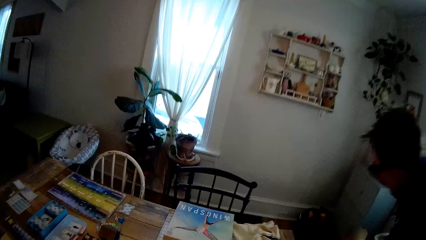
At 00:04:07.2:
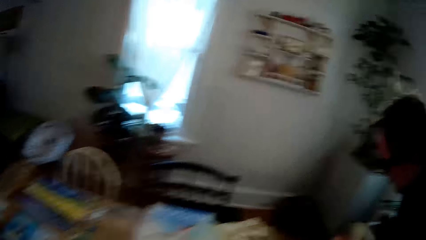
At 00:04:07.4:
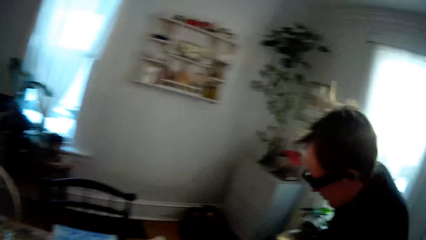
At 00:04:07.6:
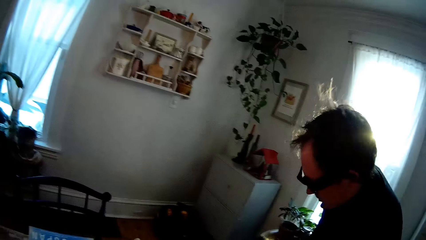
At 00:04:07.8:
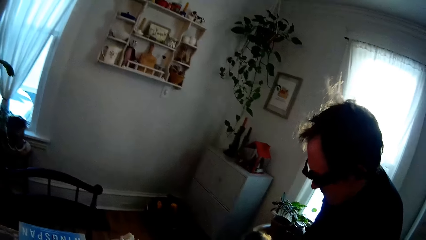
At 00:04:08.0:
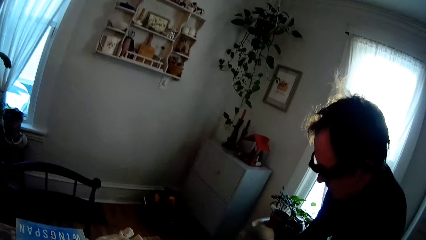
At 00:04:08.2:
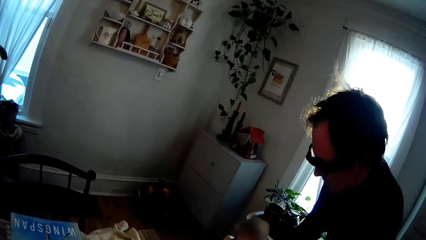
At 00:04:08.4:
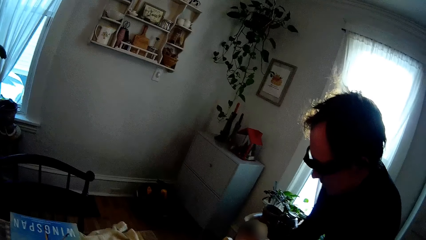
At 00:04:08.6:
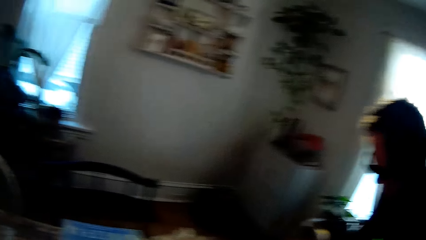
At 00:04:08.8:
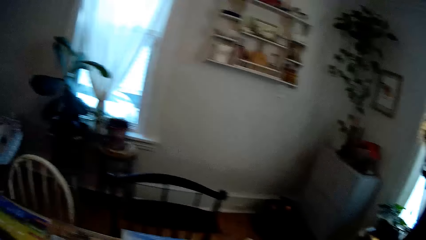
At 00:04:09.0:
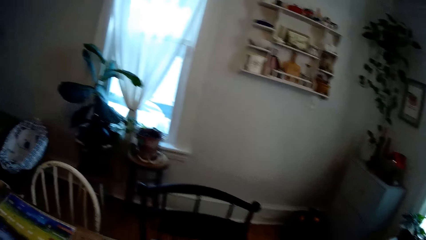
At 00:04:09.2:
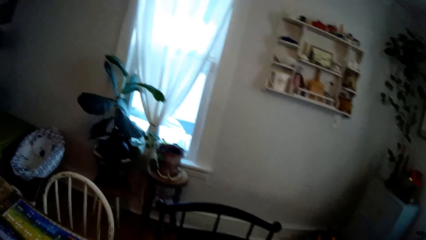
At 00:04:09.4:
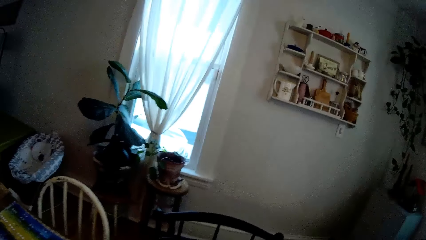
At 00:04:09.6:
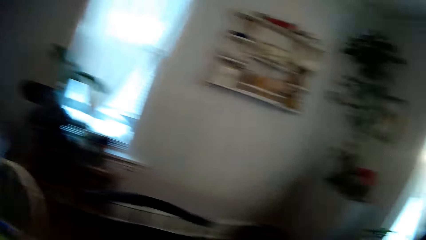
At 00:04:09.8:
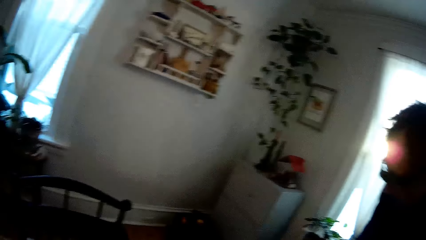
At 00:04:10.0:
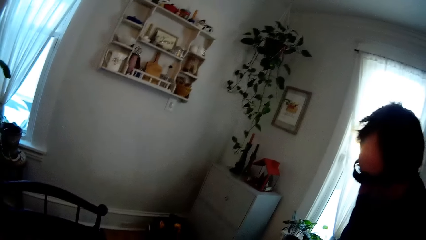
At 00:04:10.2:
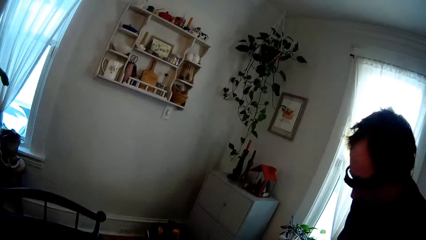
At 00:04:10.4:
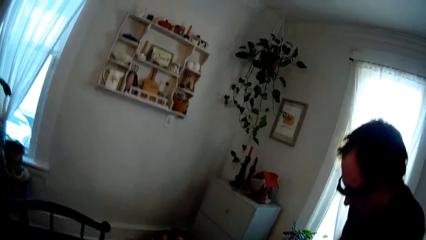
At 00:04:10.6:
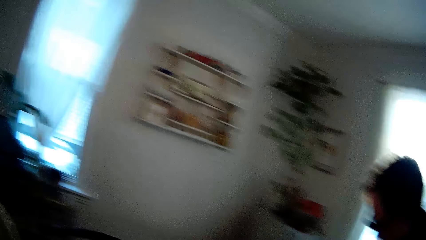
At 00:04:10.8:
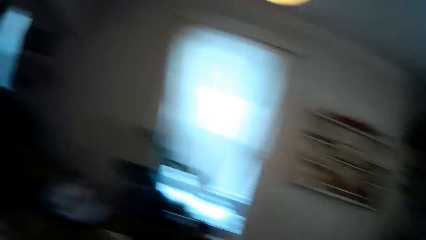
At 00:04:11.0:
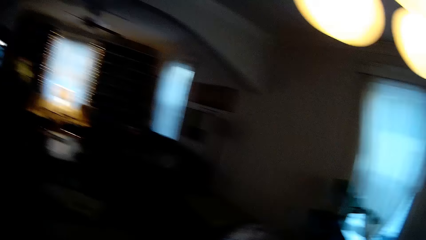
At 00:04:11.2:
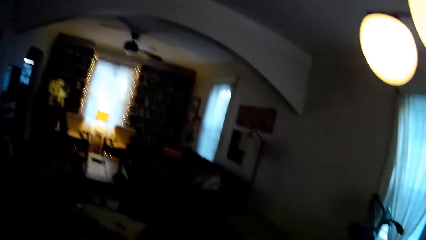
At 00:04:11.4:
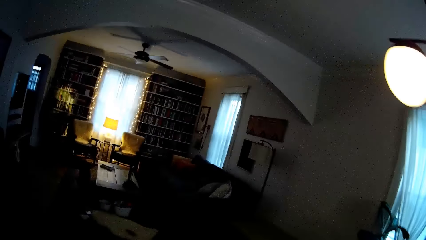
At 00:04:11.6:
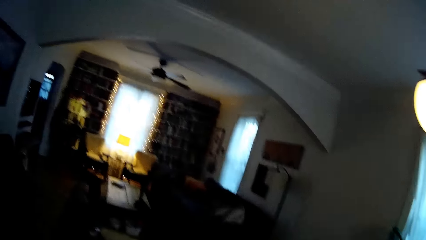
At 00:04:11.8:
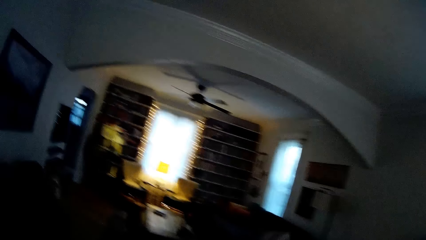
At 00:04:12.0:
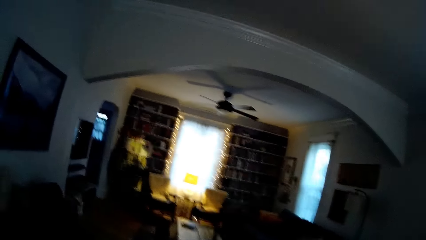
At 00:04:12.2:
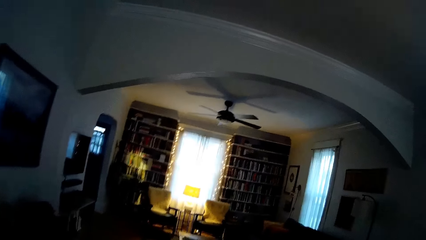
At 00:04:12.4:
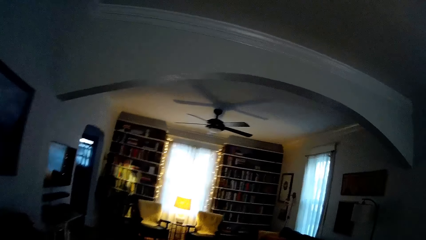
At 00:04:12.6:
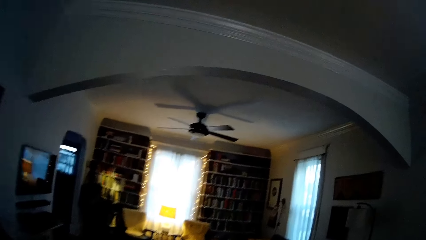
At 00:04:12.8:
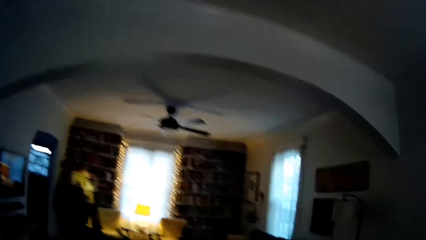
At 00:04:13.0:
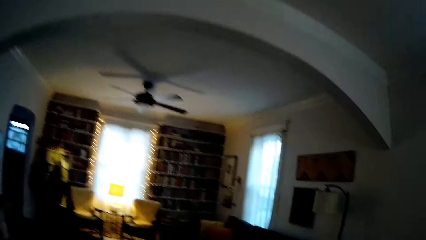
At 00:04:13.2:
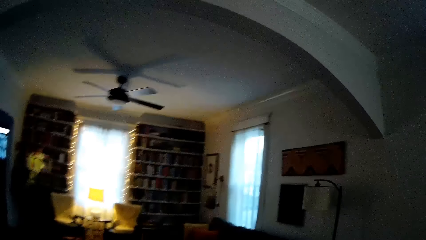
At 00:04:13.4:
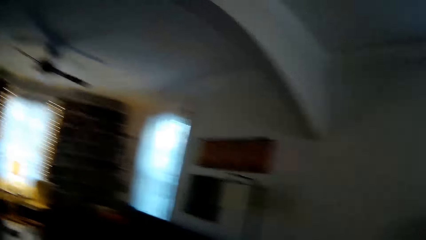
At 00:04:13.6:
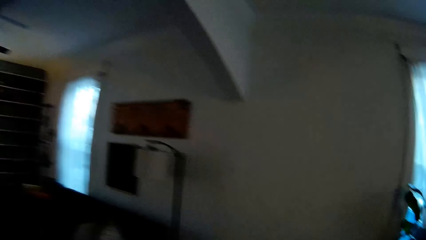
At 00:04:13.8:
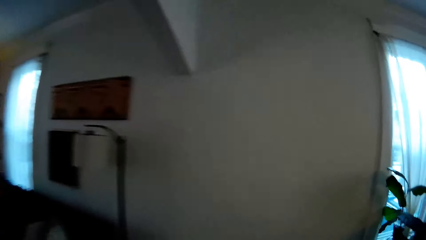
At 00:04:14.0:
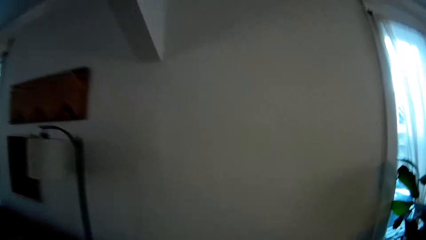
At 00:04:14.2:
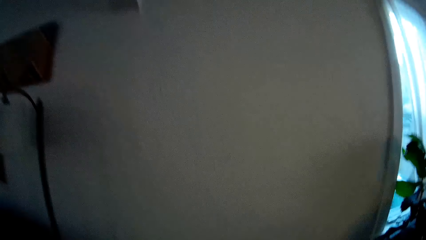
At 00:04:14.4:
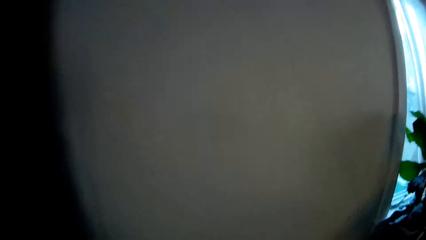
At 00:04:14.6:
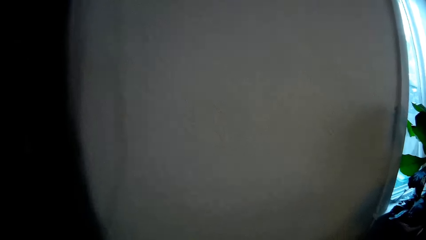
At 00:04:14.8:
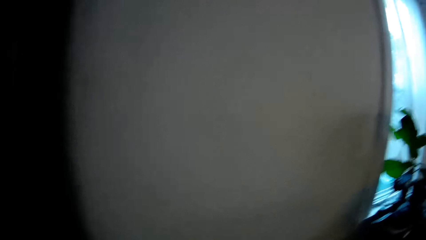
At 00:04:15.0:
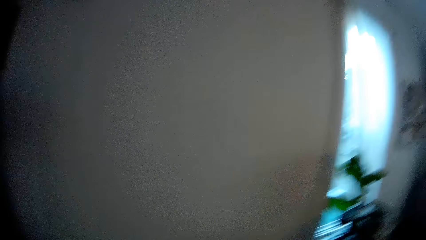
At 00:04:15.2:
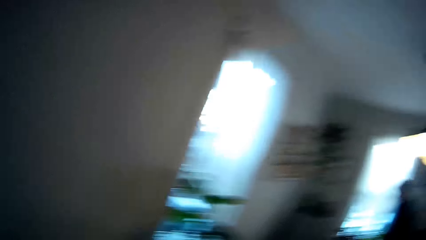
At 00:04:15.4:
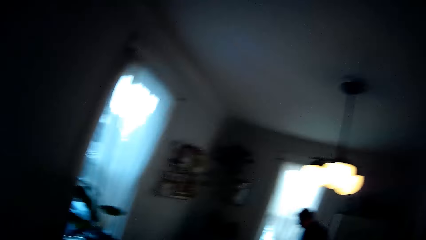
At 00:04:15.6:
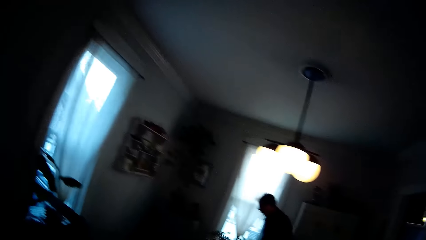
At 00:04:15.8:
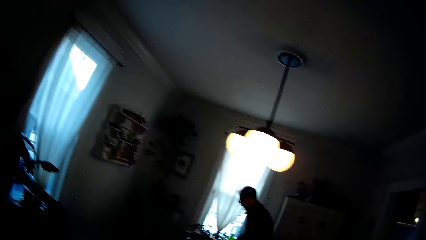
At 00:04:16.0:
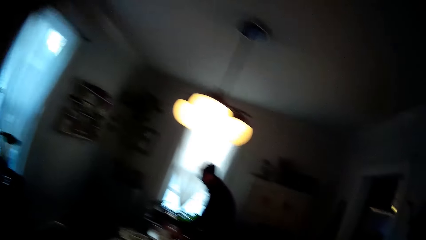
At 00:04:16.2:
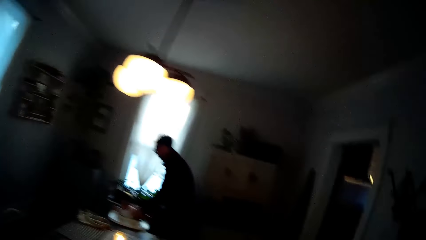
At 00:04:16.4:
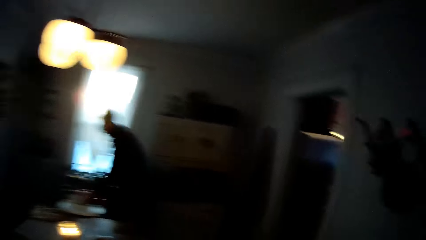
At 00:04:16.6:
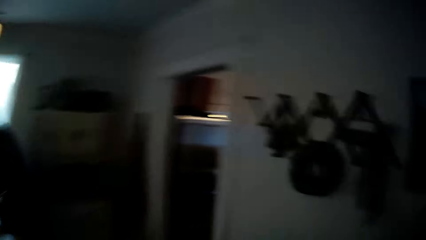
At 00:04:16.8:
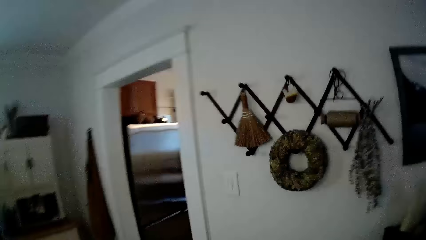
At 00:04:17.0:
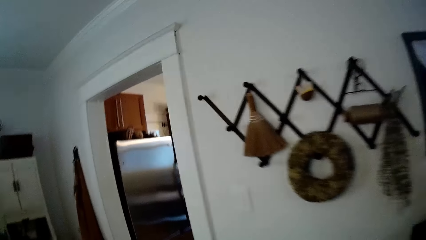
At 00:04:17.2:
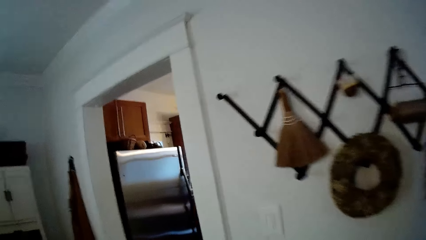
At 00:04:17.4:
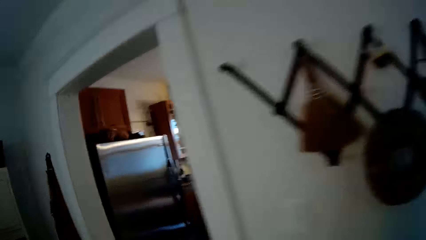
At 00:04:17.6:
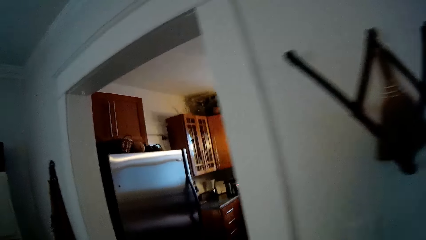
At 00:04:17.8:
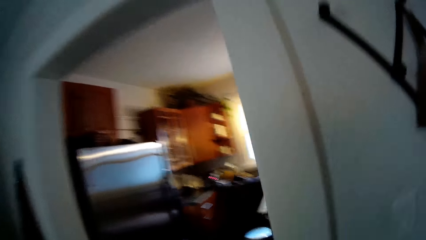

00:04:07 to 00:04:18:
The camera wearer talks. They walk.

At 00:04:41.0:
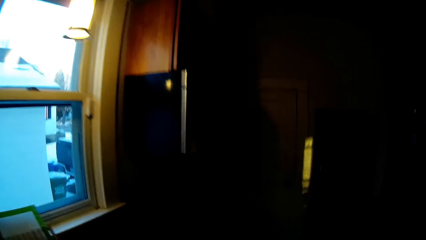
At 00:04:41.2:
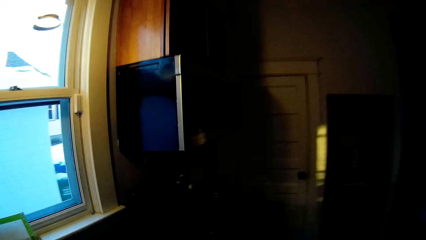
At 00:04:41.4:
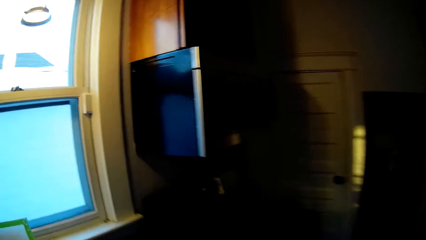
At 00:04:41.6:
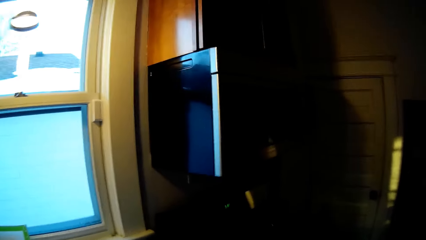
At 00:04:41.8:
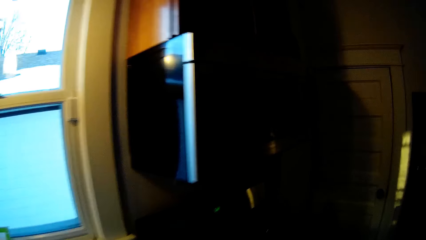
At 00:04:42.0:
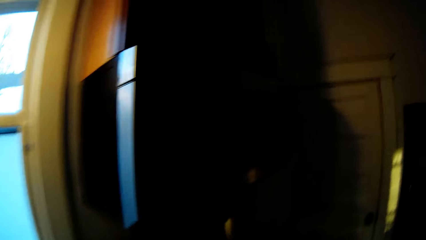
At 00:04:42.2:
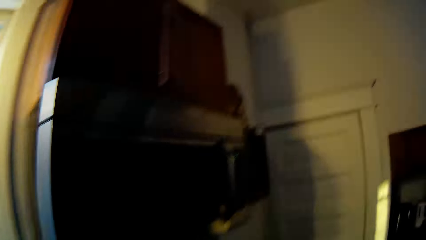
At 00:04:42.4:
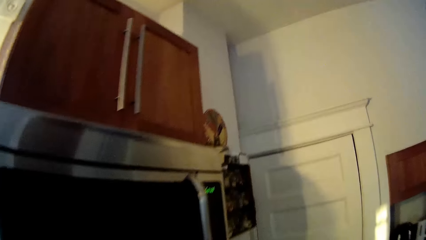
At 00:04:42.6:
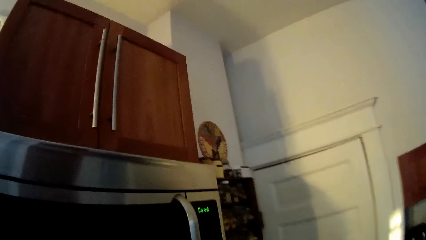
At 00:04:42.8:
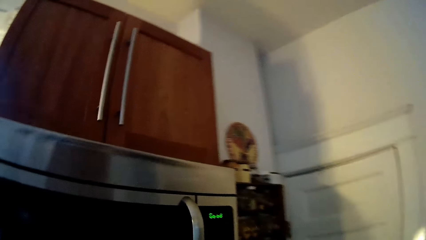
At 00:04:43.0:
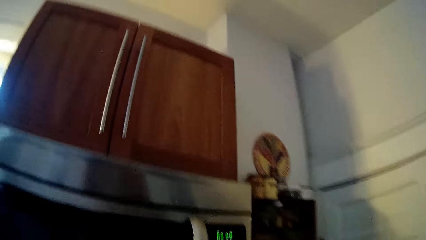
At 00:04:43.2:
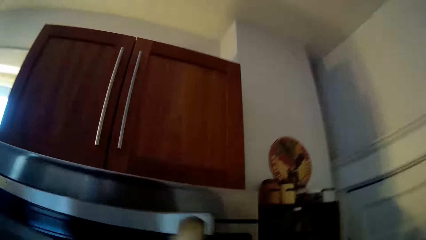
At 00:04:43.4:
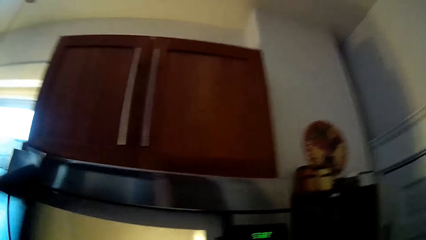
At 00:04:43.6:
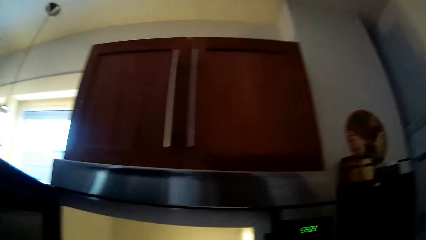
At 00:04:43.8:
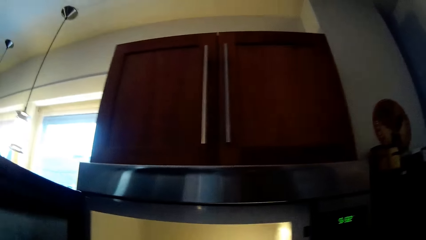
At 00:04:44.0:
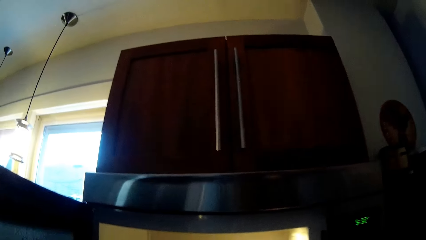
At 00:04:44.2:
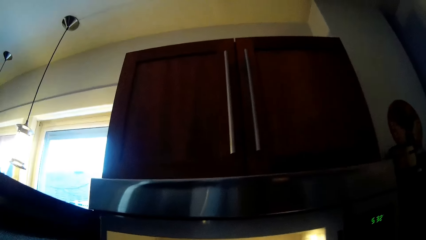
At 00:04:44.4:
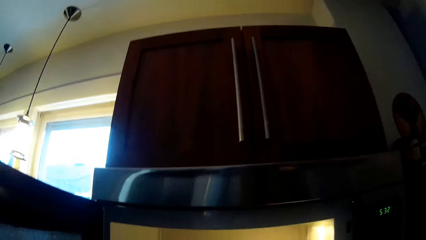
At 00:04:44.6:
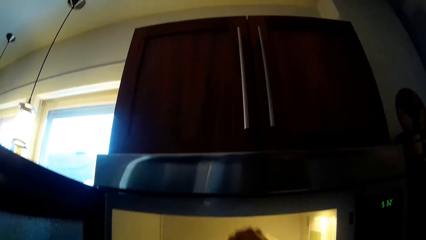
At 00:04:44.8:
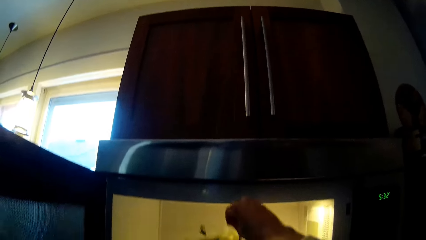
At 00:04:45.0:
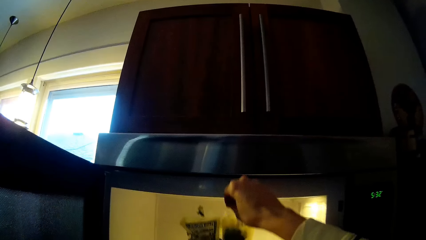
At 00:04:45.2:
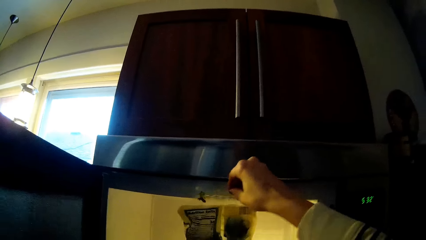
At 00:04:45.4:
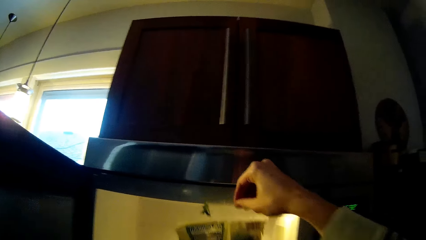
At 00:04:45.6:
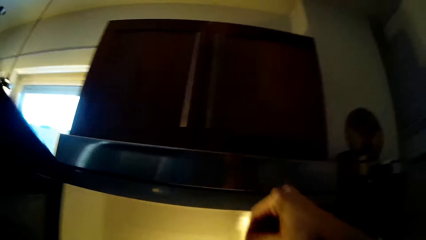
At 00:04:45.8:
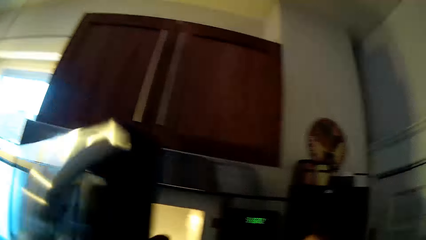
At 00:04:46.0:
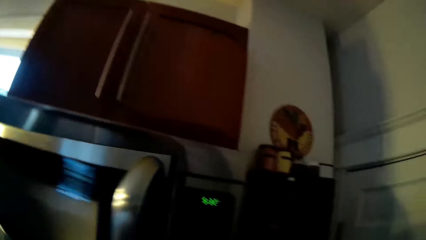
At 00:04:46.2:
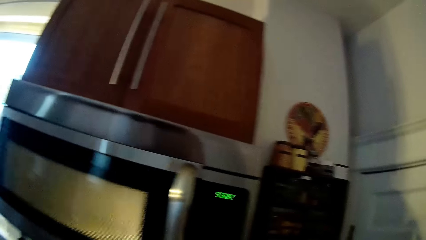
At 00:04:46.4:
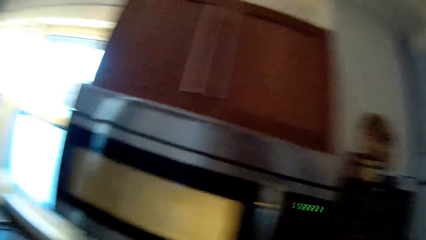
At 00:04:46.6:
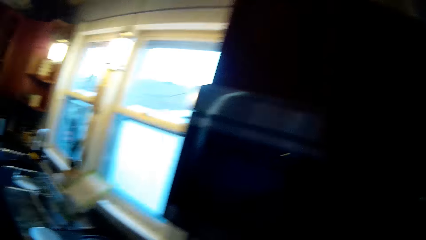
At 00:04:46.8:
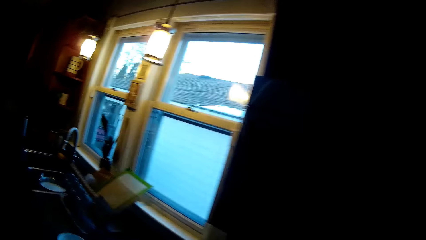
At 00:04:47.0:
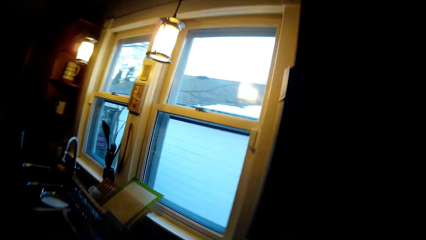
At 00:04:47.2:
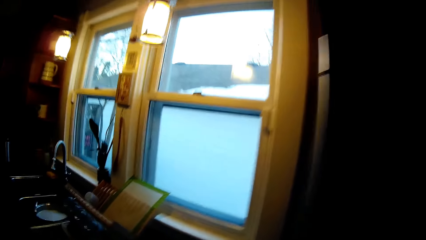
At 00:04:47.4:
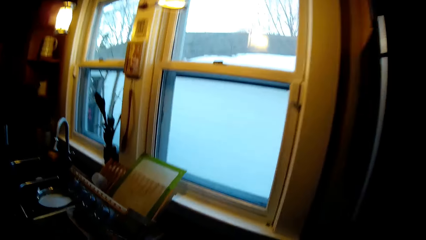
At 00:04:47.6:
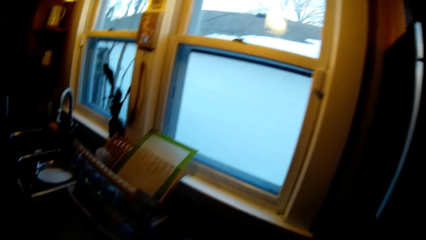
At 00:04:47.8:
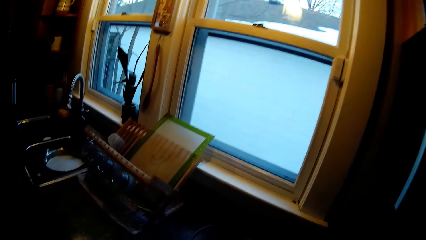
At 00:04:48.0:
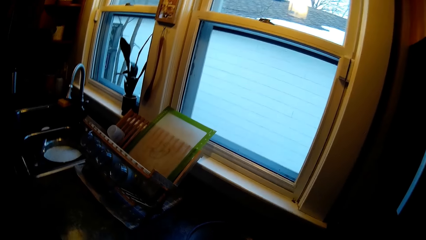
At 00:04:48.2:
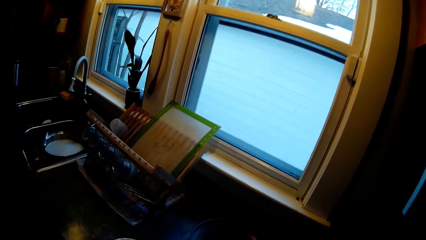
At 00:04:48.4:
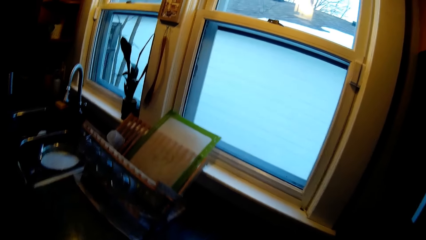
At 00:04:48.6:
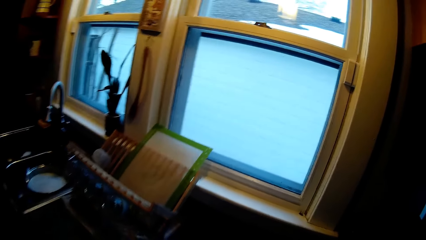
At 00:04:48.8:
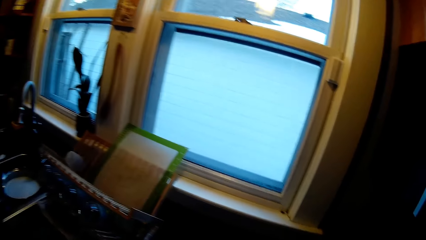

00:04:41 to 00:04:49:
The camera wearer opens a microwave or fridge with her left hand. She picks a pack of meat from the microwave with her right hand. She closes the microwave with her left hand. She walks towards the sink.
